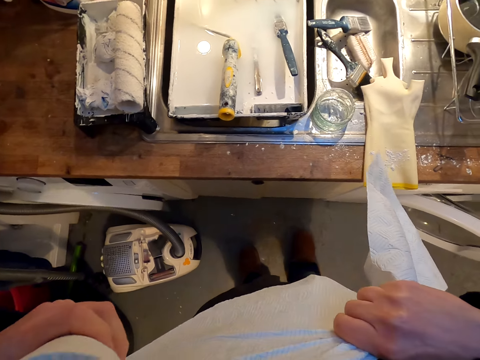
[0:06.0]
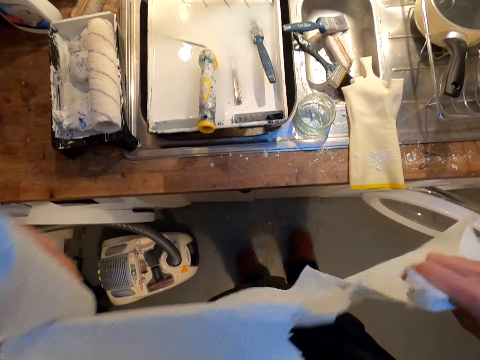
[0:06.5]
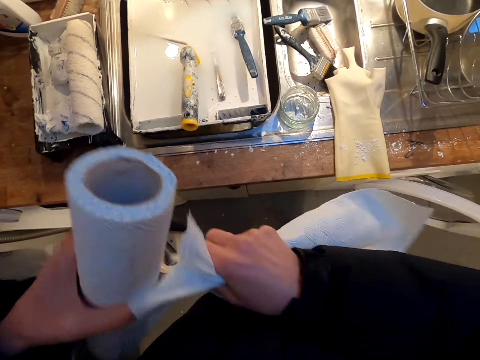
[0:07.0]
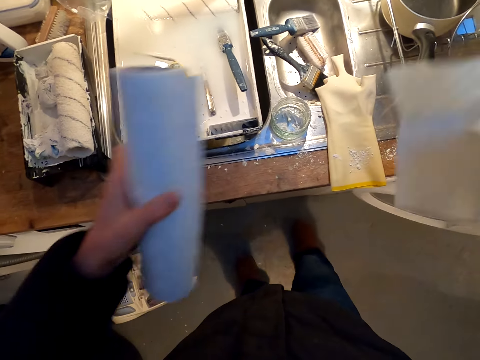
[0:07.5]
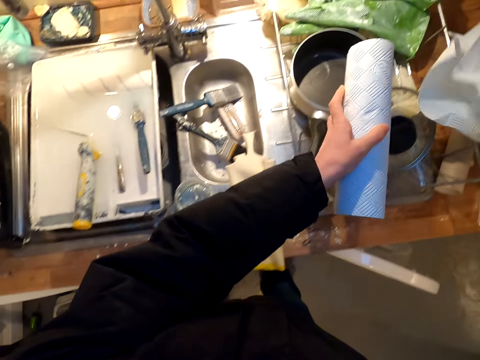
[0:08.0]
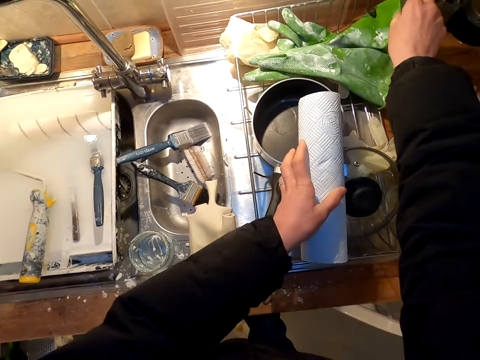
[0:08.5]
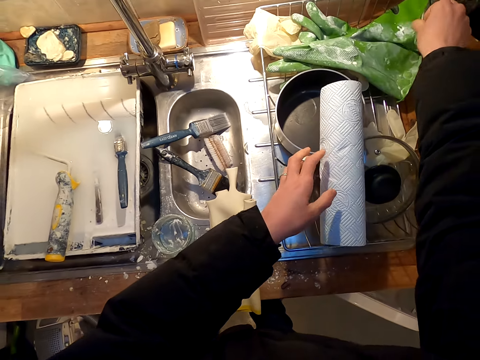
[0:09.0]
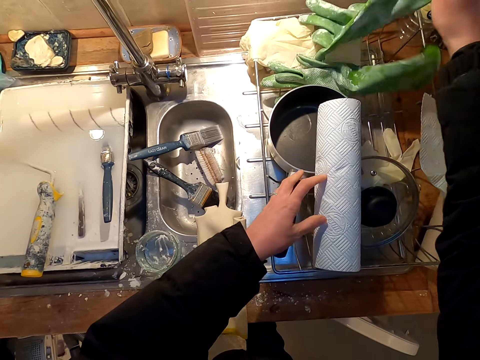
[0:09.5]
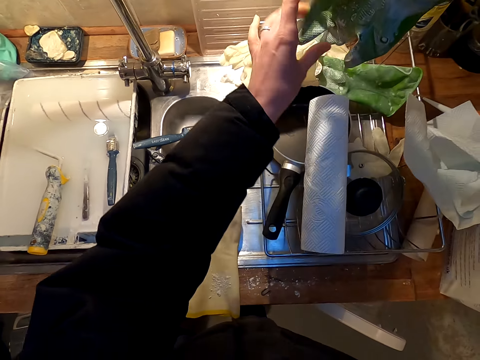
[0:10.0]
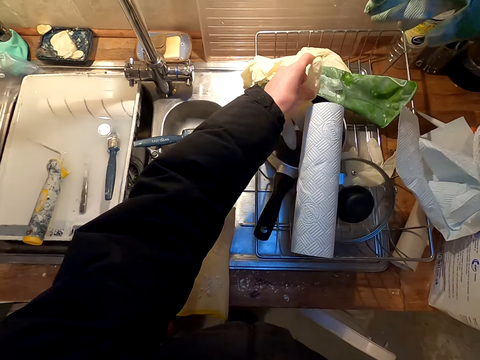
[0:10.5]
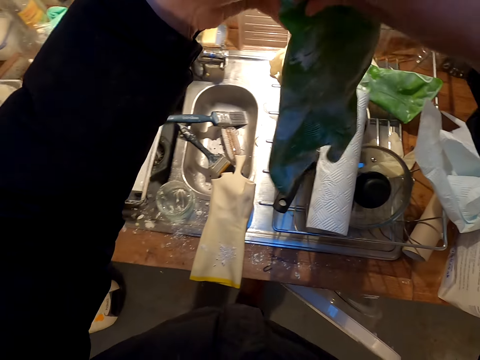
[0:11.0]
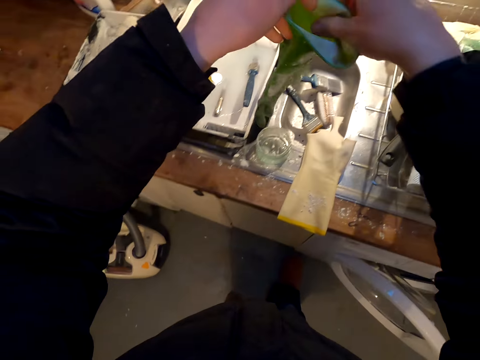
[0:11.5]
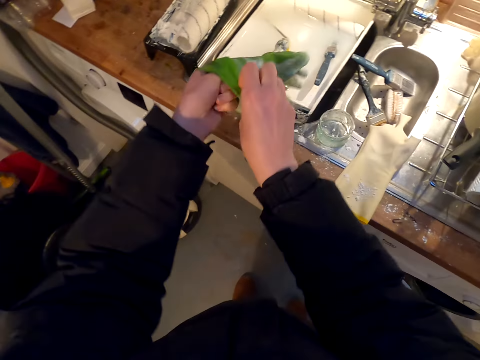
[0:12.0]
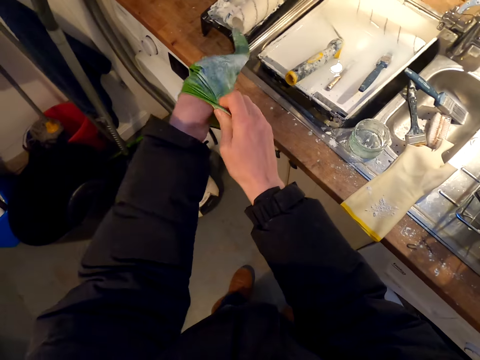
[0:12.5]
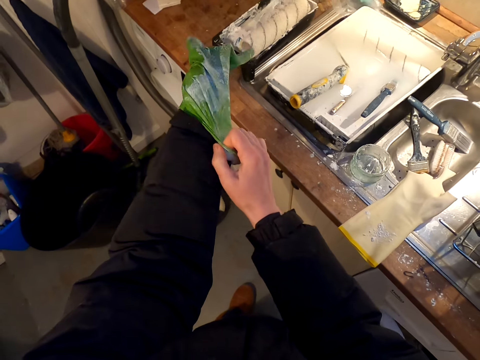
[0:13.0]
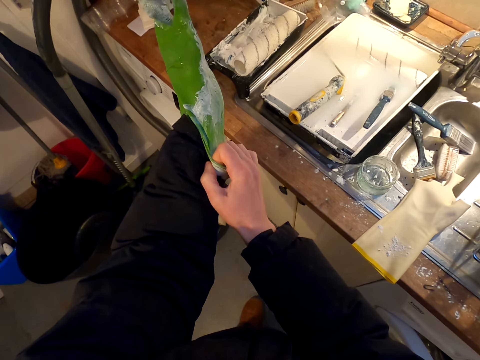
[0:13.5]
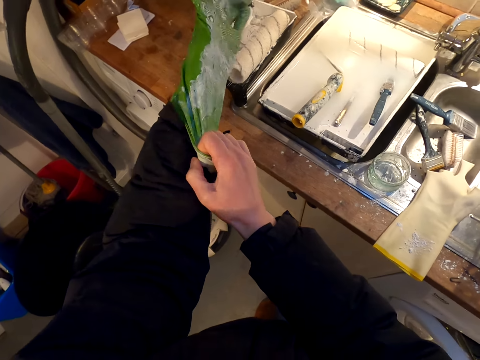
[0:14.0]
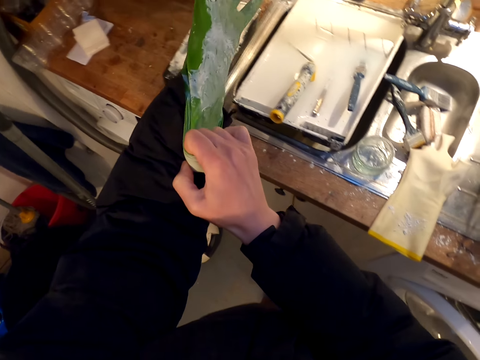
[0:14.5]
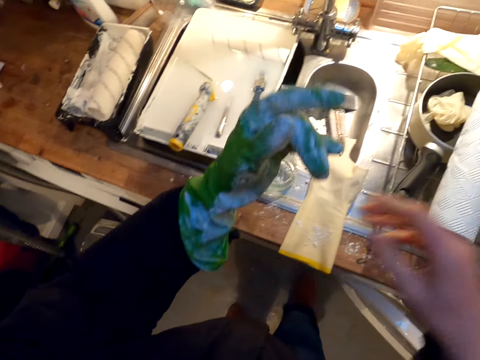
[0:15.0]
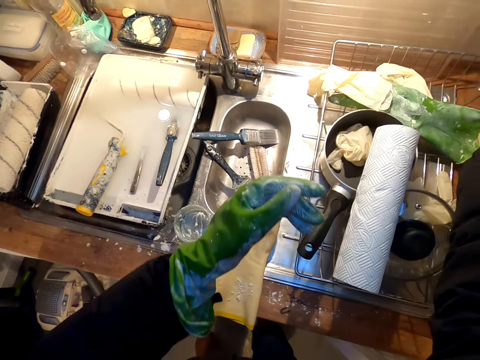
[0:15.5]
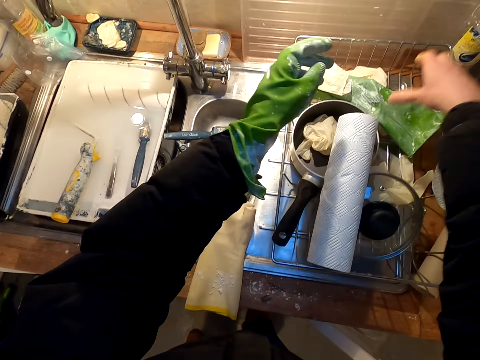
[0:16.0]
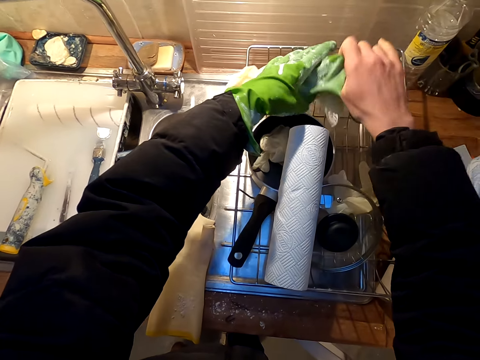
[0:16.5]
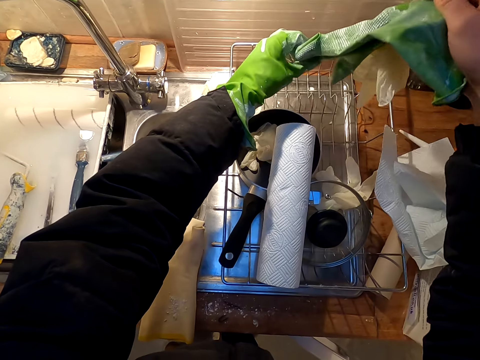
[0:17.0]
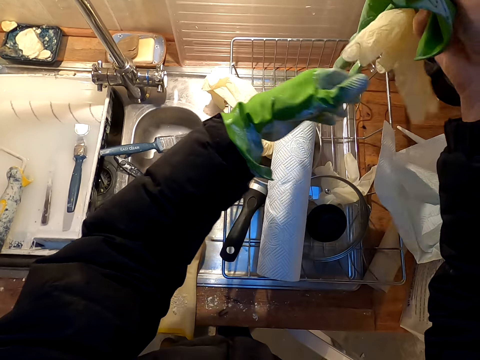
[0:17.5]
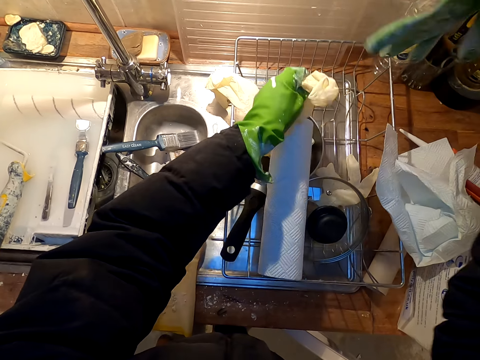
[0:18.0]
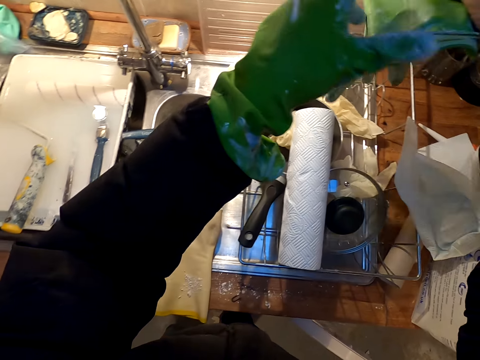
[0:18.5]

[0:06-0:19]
The camera wearer cuts a paper towel. They put the paper towel roll on a dishrack. They pick up a plastic glove. They put on the glove. They pick up the plastic glove.

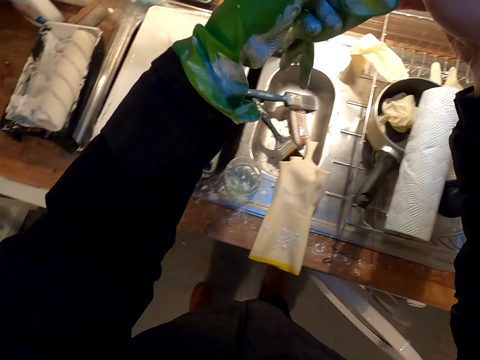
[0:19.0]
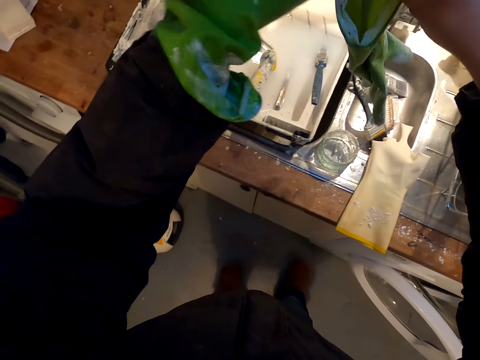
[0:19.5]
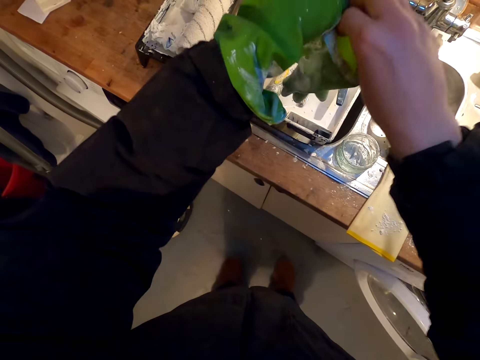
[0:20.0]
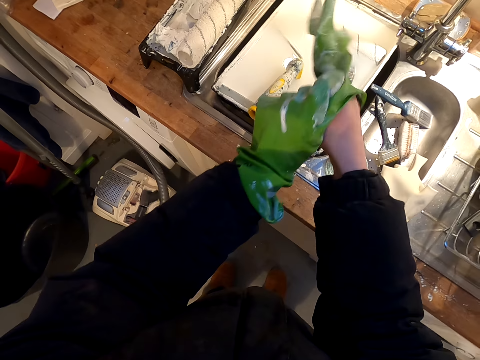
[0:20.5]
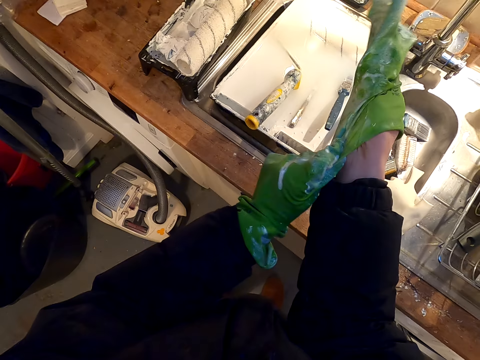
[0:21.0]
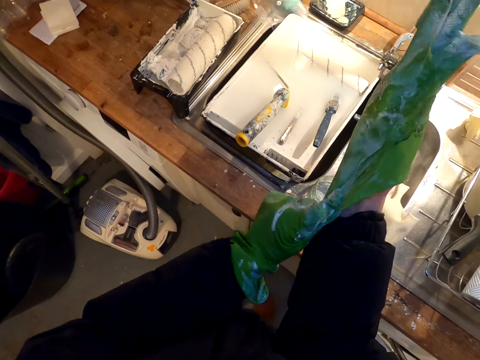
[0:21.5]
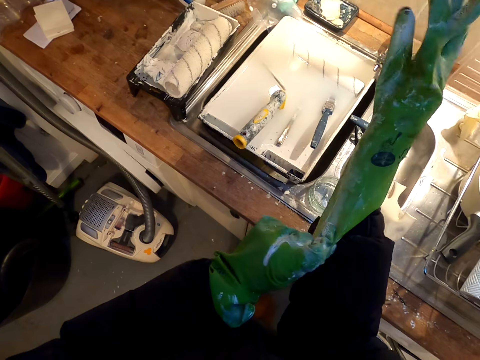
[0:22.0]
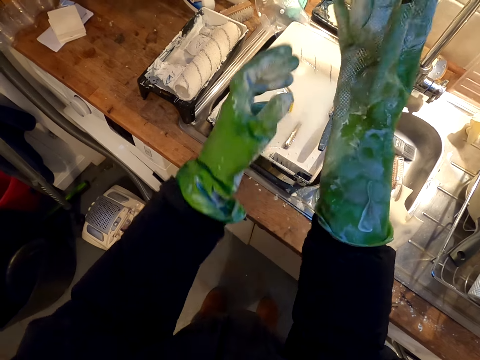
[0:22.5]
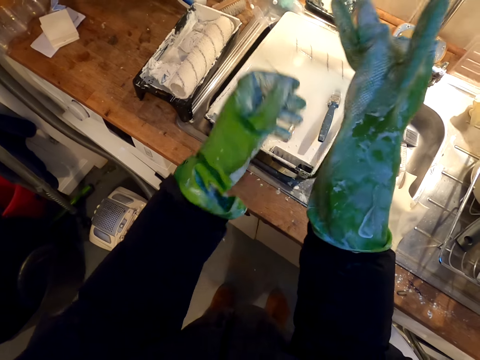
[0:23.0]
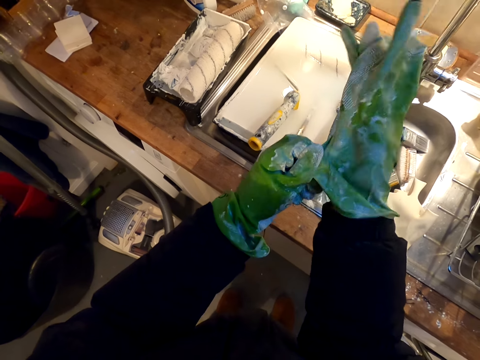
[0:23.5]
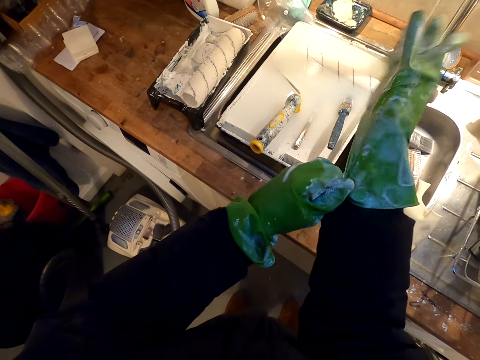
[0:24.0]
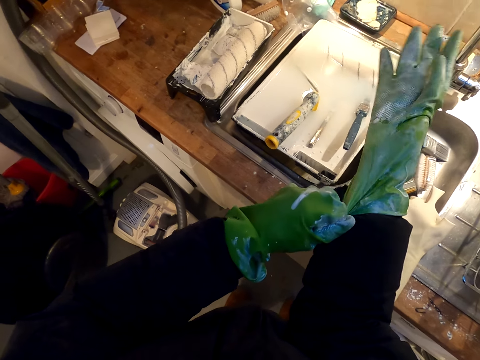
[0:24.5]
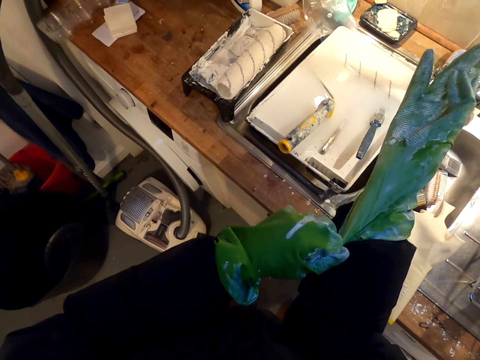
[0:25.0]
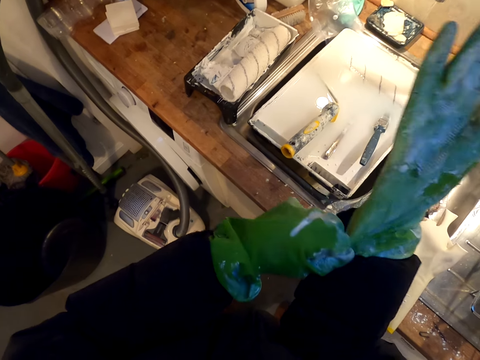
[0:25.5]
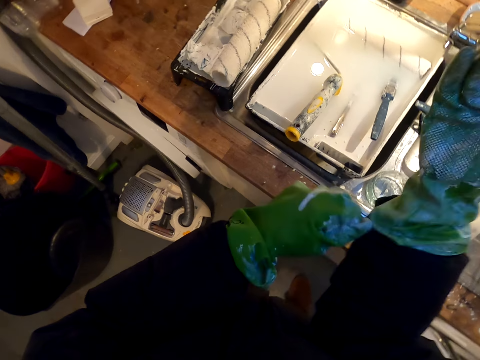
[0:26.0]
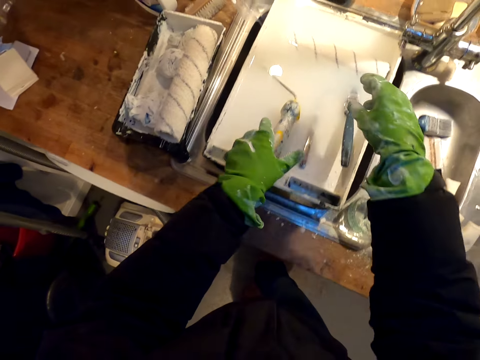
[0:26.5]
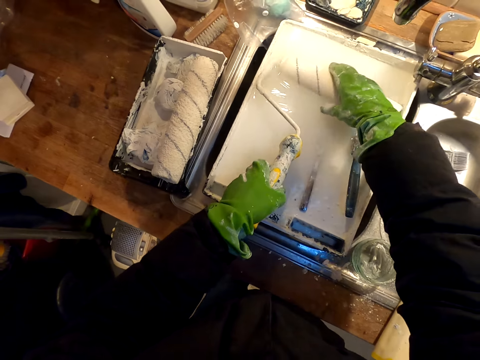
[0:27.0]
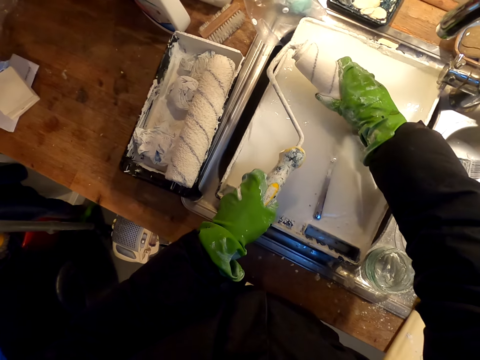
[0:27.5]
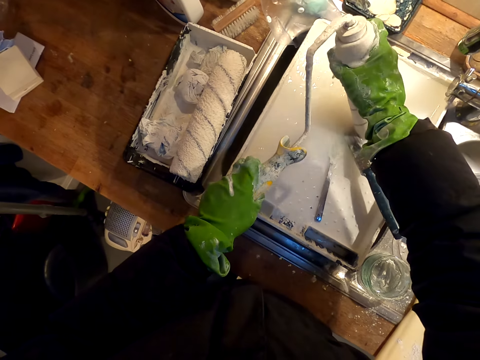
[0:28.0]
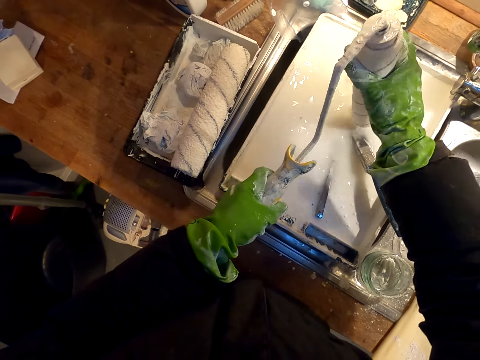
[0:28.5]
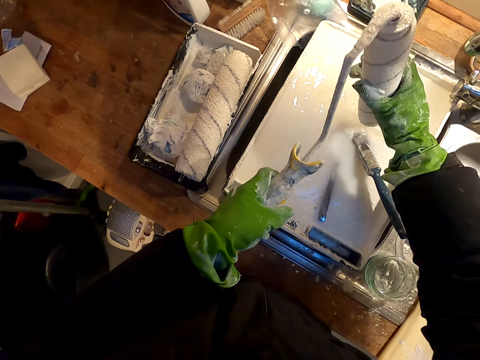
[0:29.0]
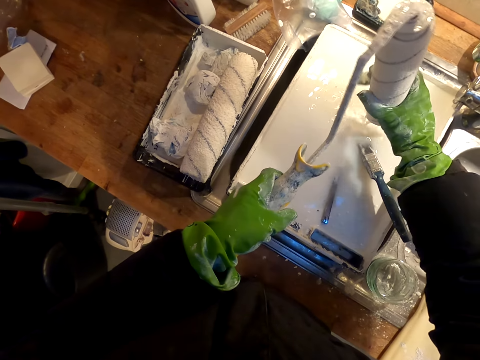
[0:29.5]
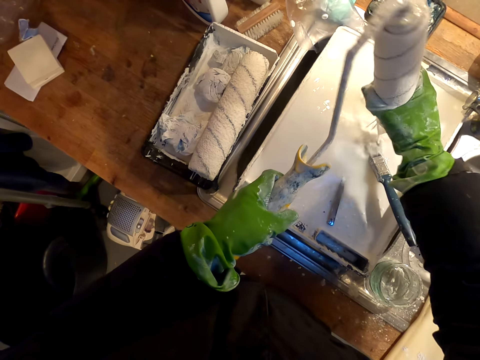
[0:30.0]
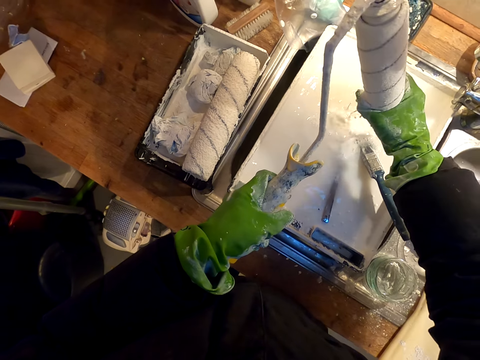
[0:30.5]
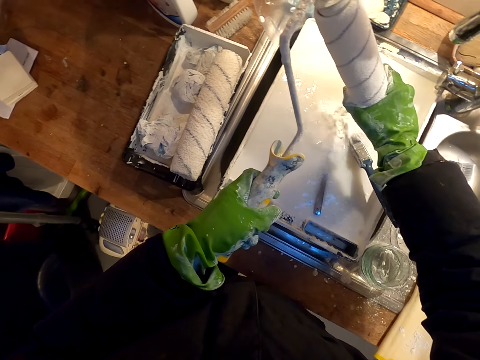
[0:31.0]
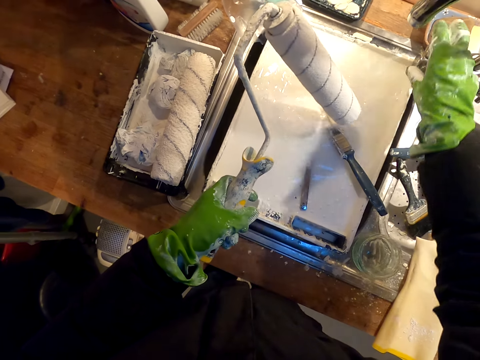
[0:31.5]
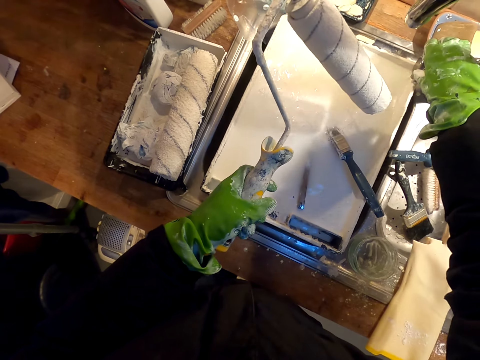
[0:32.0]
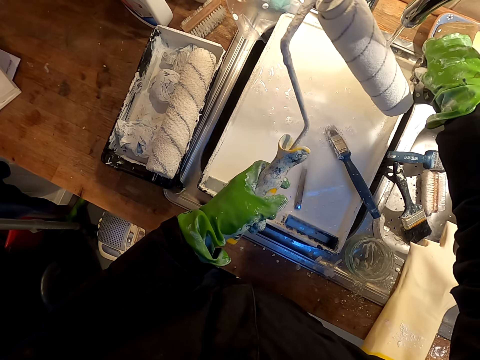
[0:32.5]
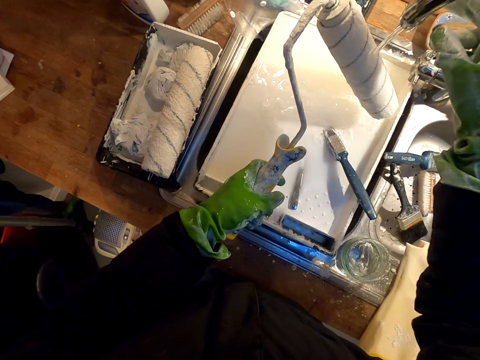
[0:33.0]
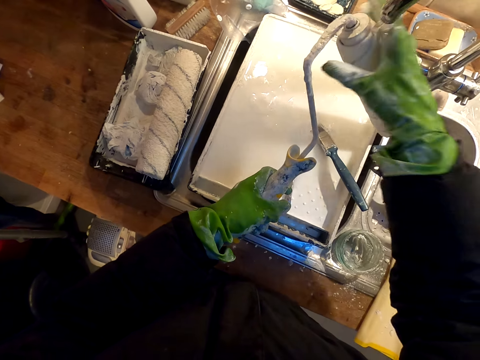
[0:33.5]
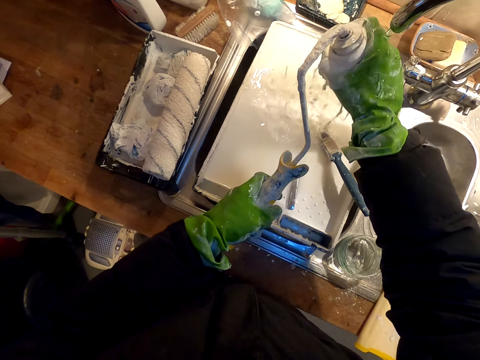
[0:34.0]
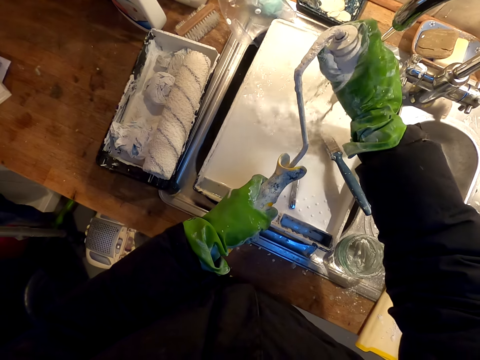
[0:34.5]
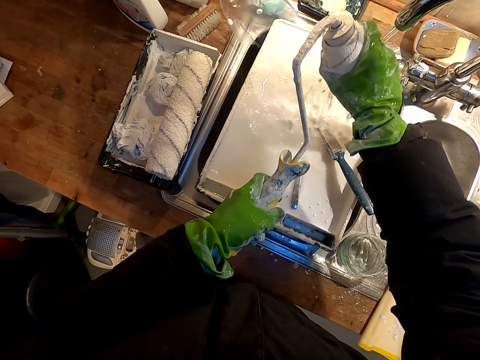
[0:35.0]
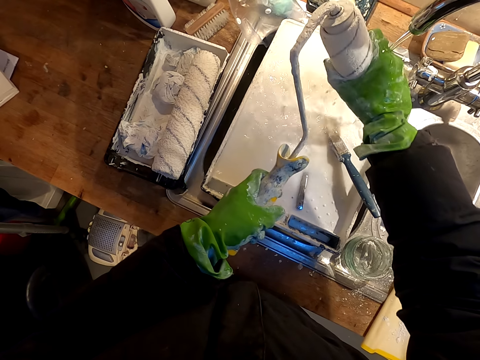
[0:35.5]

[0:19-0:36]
The camera wearer puts on the glove. They pick up a paint roller brush. They squeeze the paint brush roller. They open the tap. They clean the paint brush roller. They squeeze the paint brush roller.
